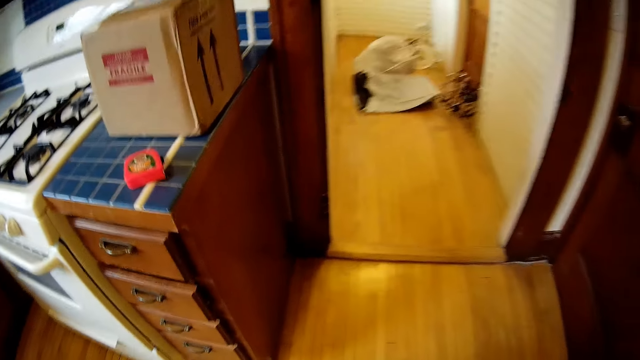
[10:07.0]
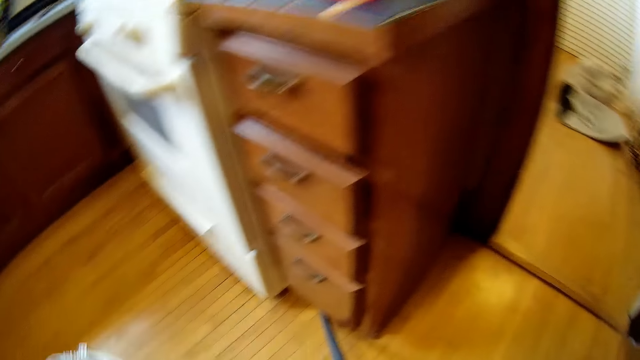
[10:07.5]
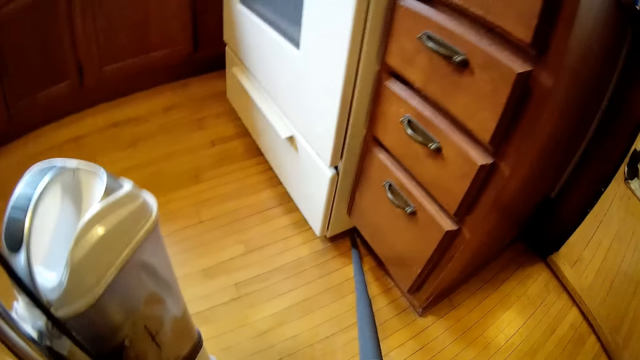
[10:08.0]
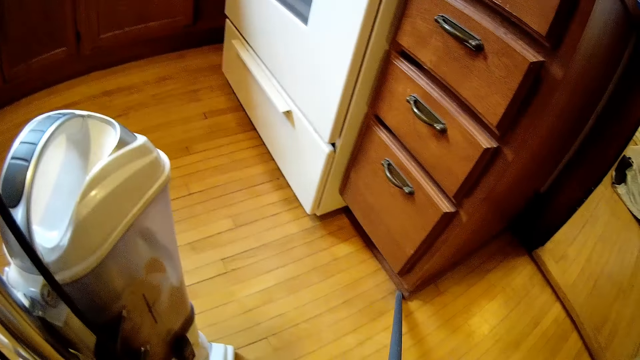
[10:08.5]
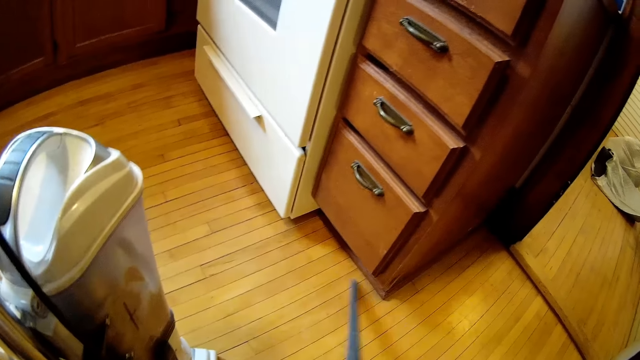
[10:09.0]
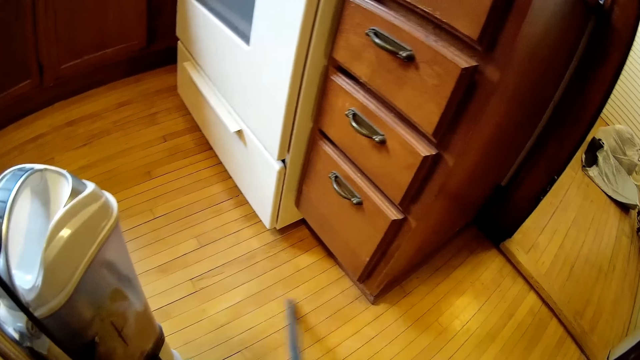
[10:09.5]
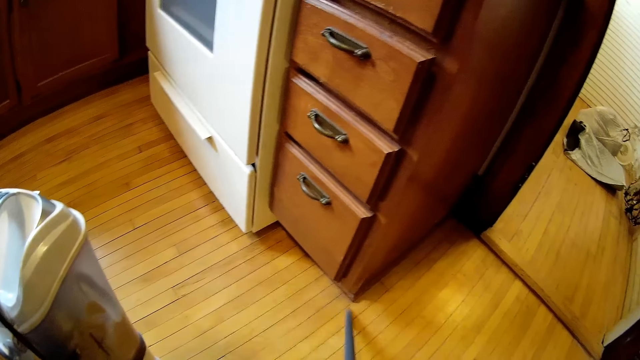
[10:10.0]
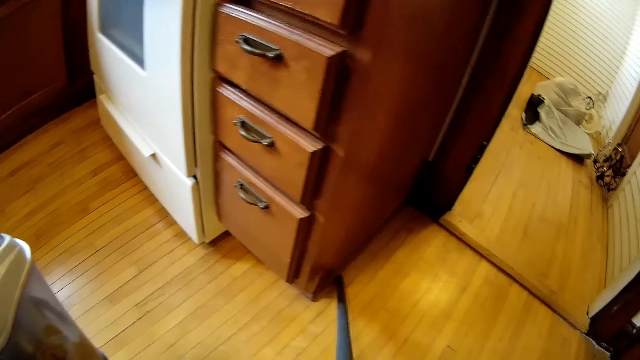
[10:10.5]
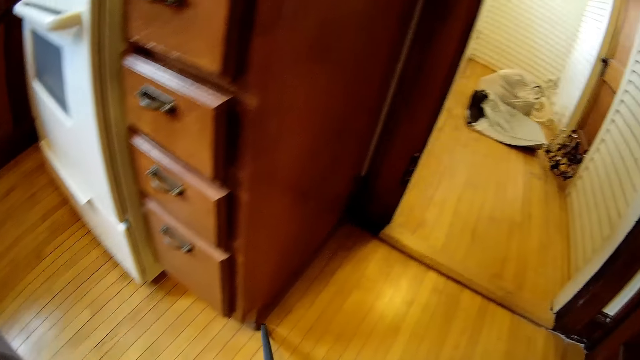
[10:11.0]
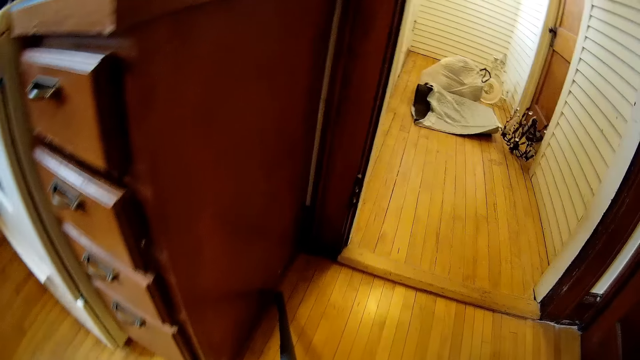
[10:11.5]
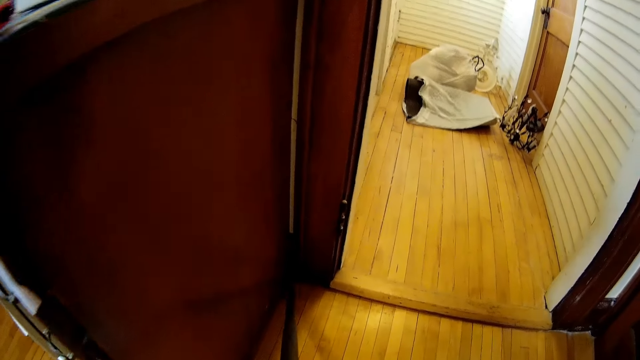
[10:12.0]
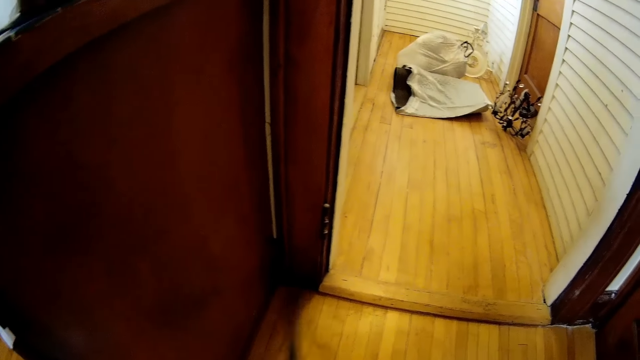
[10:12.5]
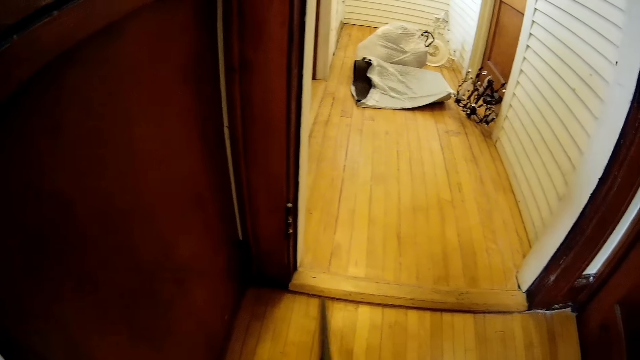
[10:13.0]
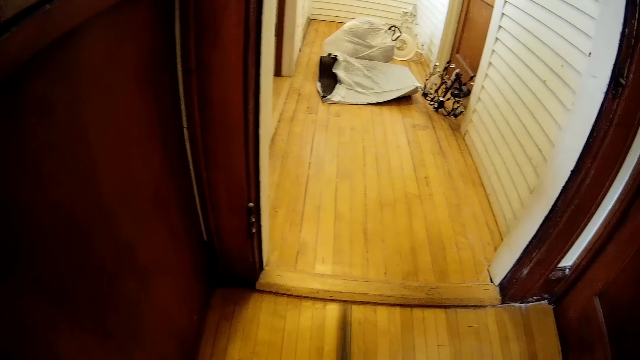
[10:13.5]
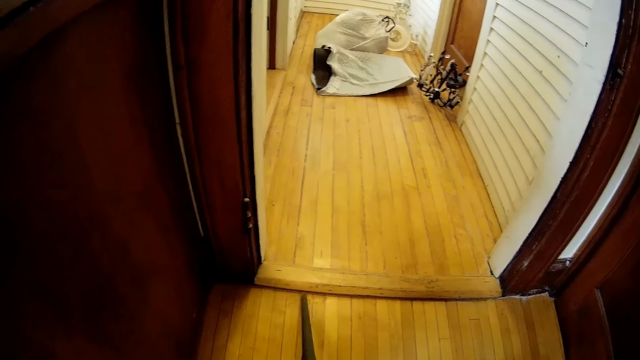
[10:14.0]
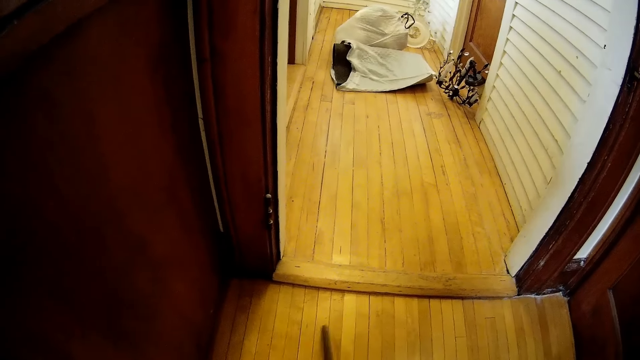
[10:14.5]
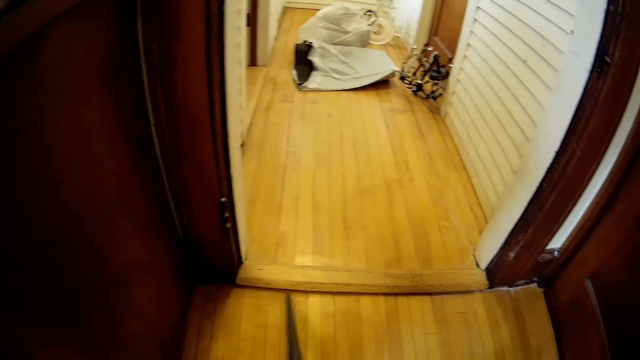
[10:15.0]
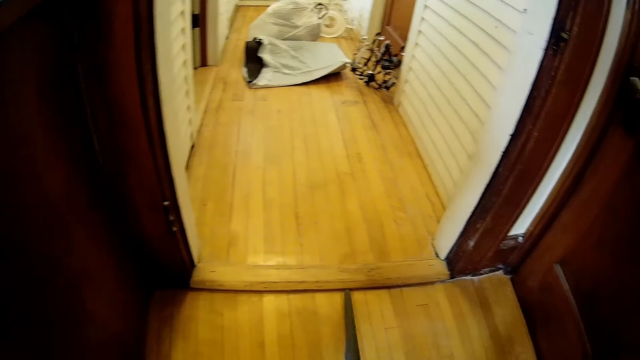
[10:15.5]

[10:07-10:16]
The camera wearer cleans the kitchen floor with the vacuum cleaner in his right hand.

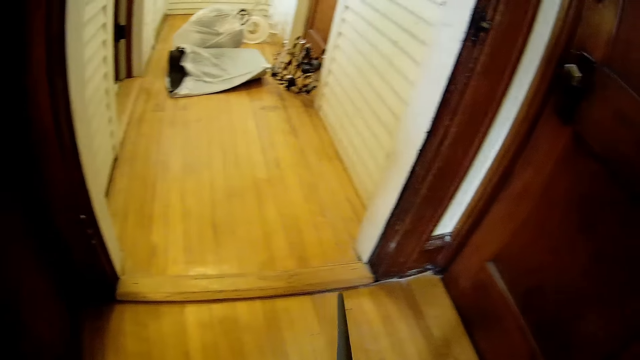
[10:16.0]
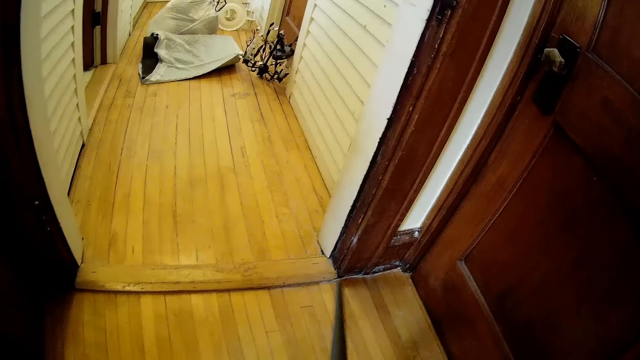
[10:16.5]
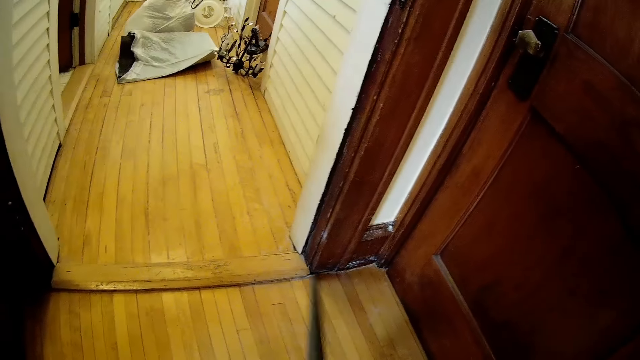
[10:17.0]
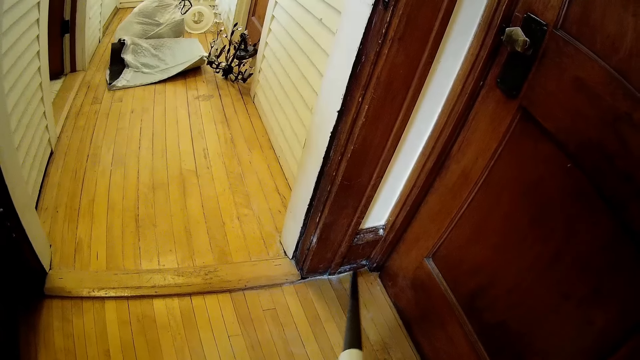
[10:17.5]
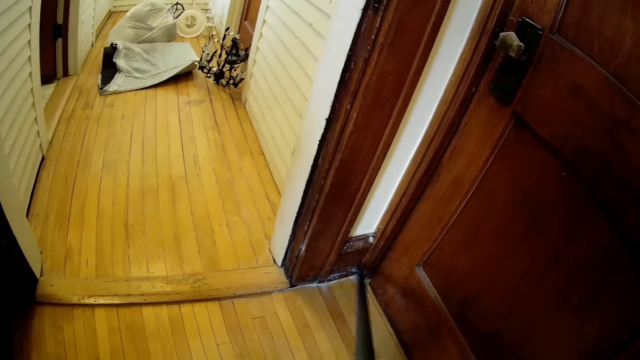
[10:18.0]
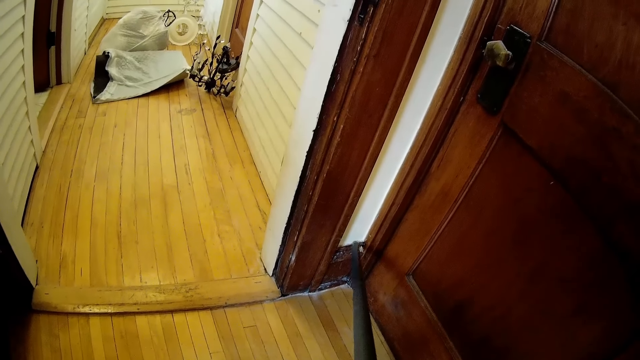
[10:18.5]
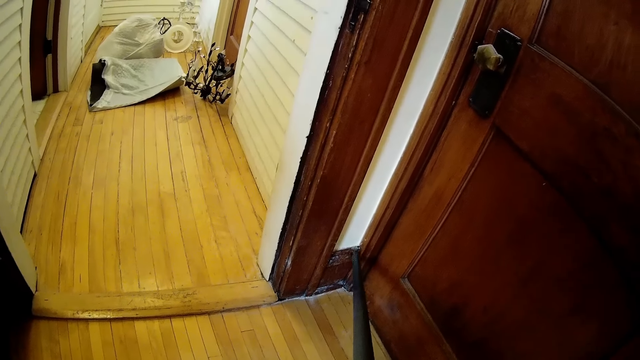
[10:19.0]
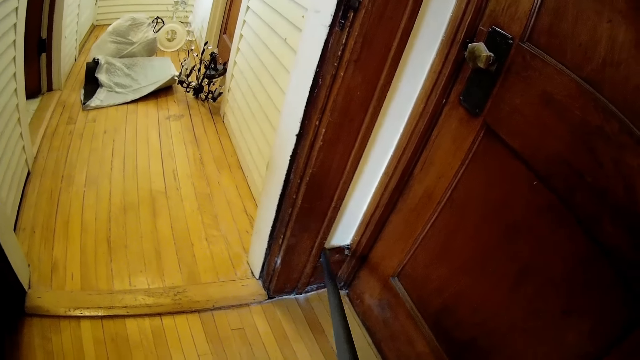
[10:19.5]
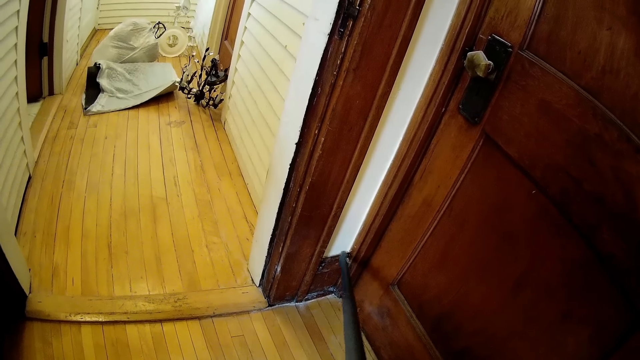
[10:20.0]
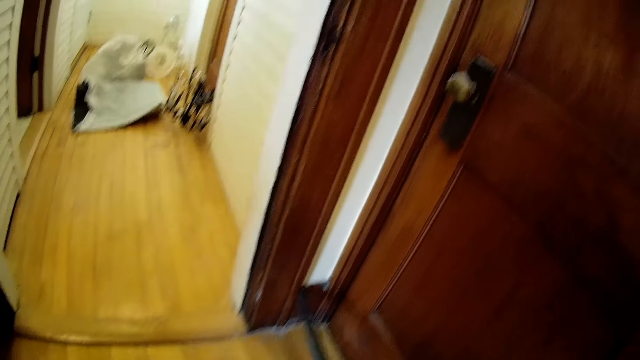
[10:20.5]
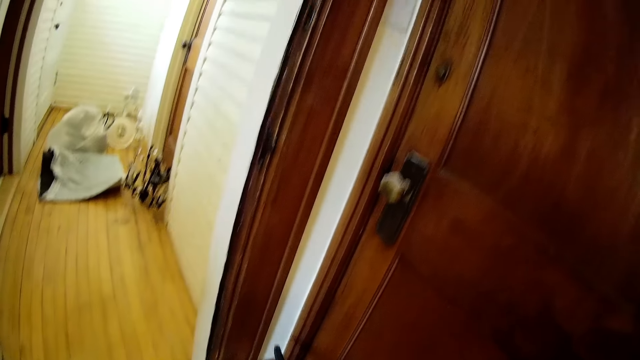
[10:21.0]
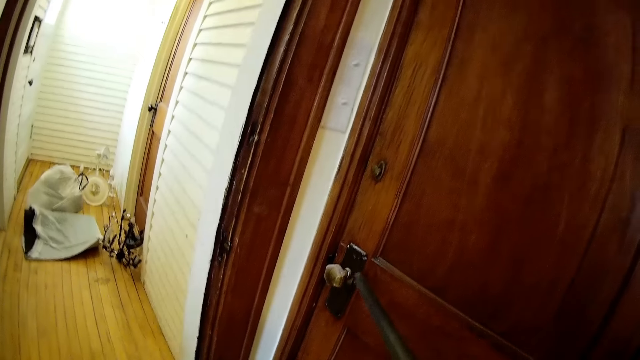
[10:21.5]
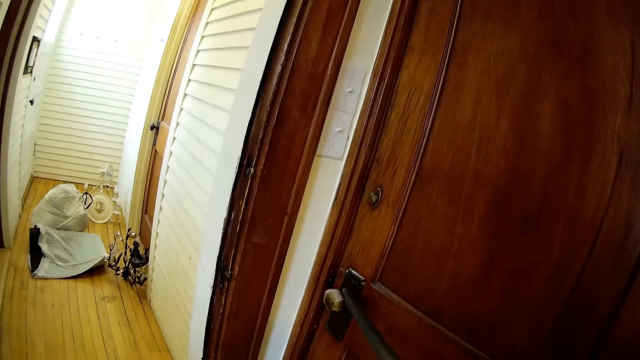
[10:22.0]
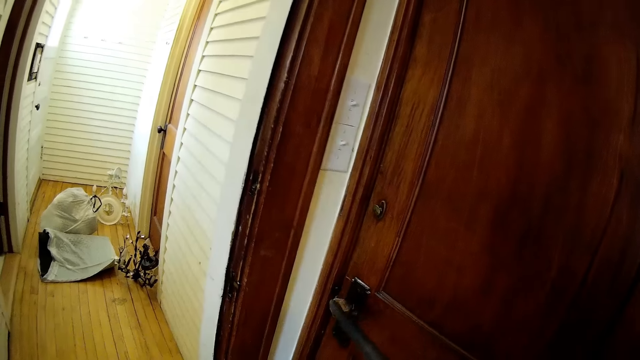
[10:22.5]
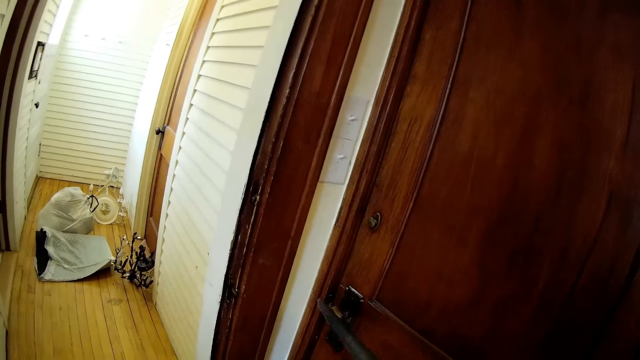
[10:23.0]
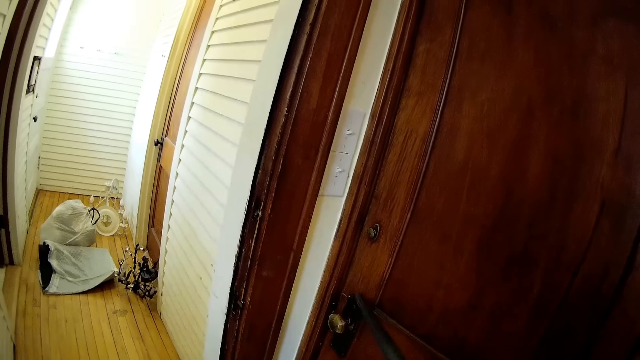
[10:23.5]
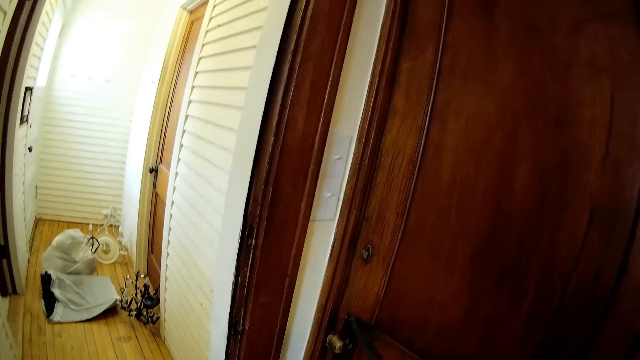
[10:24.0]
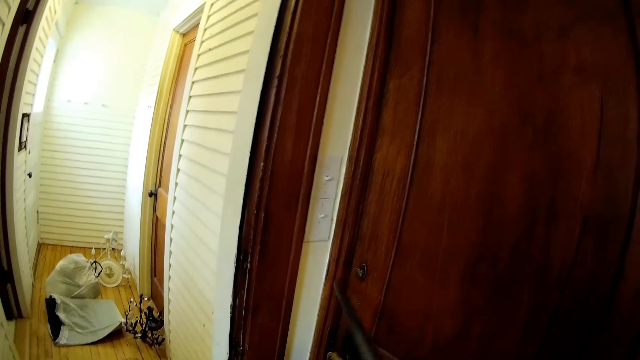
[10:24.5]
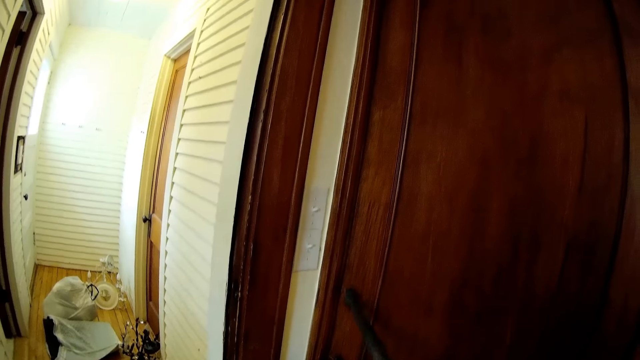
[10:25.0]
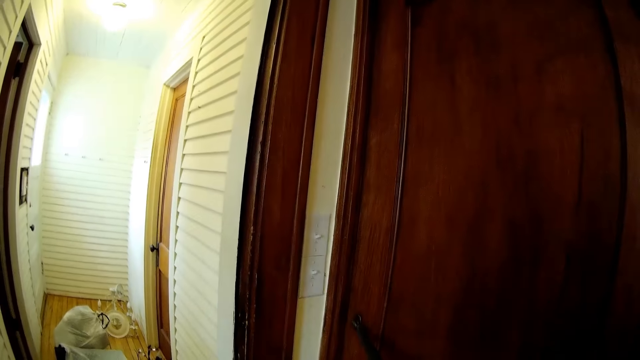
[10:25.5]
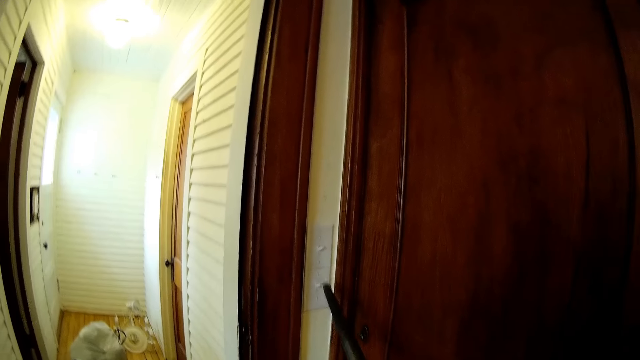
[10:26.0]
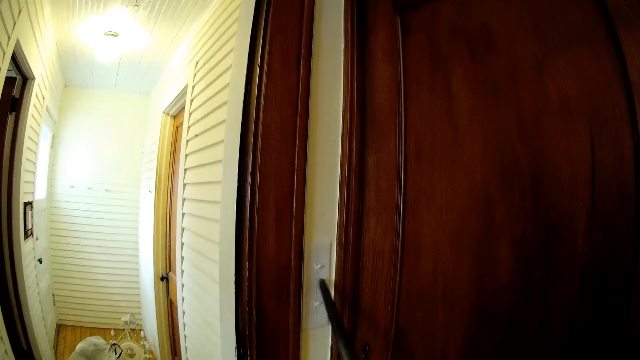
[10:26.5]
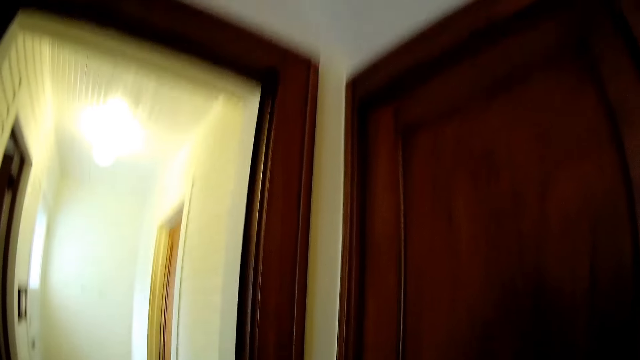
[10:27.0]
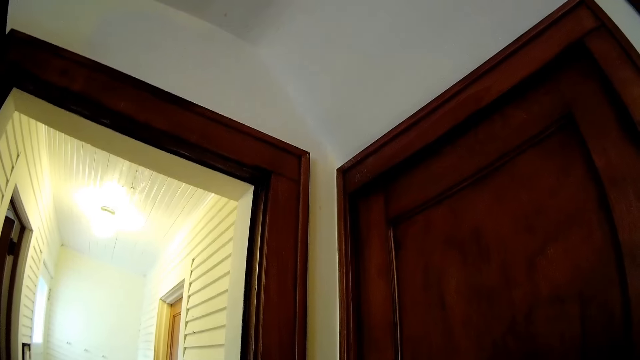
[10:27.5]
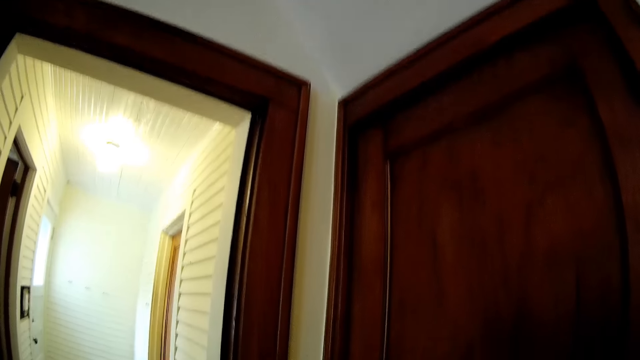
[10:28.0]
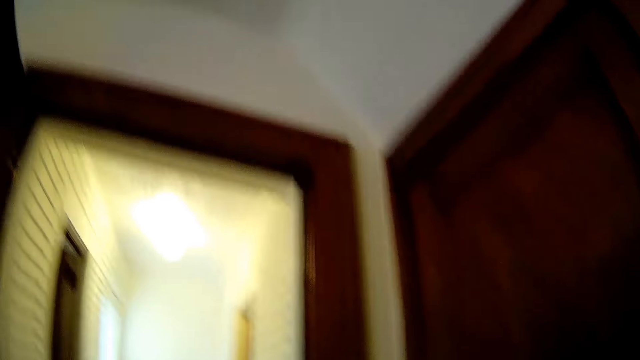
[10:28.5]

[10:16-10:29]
The camera wearer cleans a wooden door with the vacuum cleaner in his right hand. He cleans an electric switch on the wall with the vacuum cleaner in his right hand.
